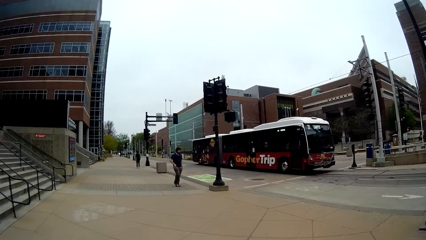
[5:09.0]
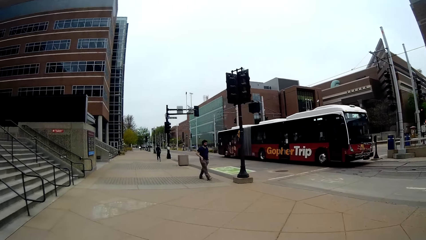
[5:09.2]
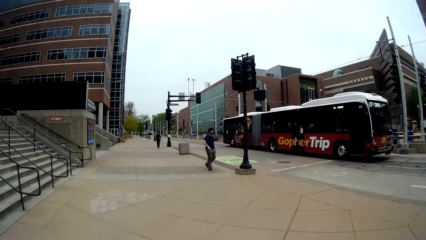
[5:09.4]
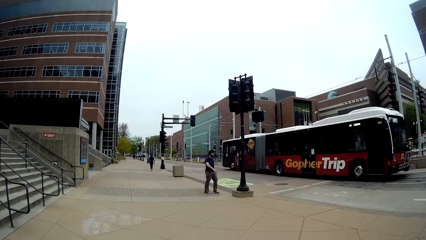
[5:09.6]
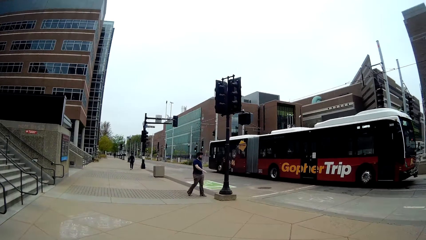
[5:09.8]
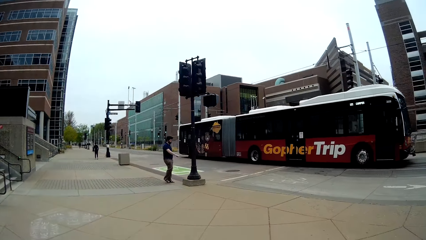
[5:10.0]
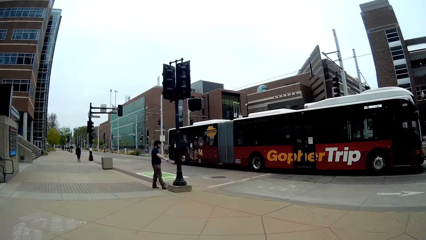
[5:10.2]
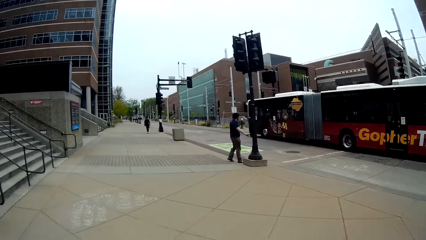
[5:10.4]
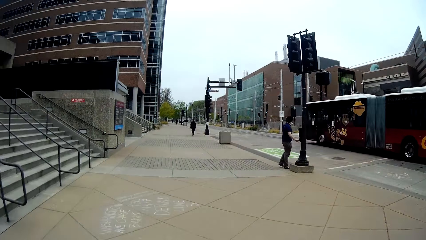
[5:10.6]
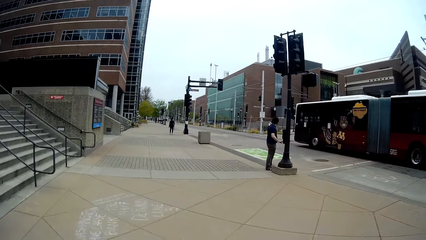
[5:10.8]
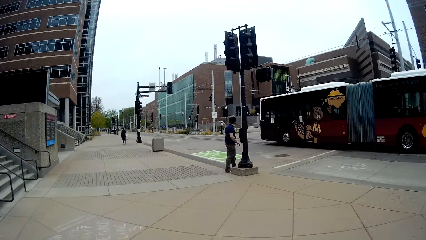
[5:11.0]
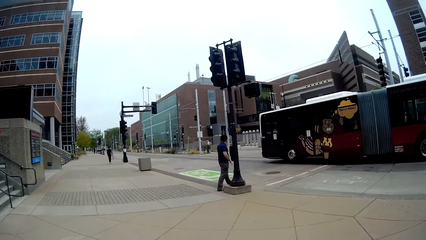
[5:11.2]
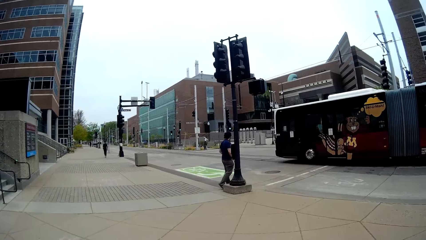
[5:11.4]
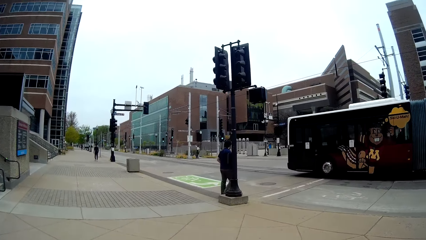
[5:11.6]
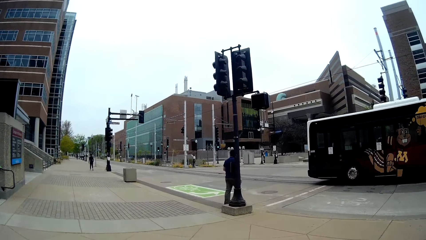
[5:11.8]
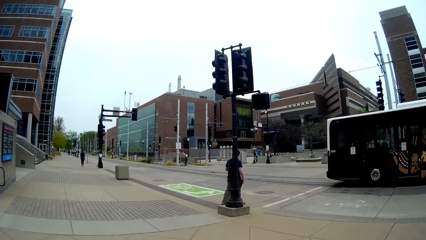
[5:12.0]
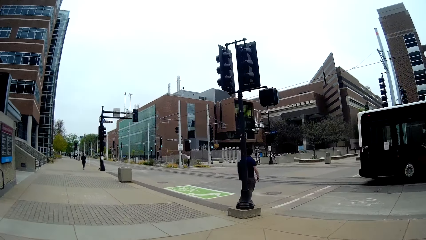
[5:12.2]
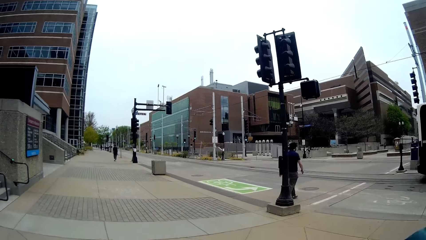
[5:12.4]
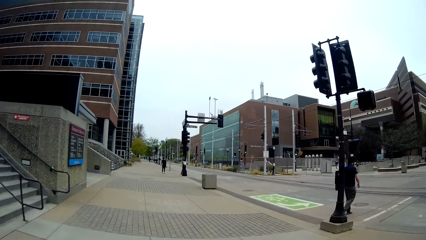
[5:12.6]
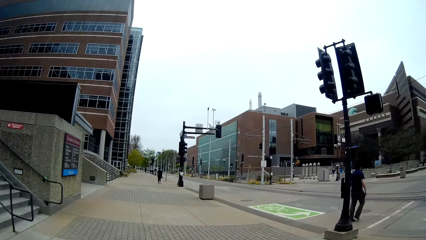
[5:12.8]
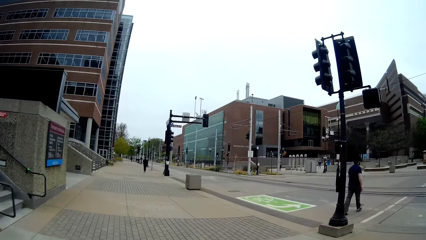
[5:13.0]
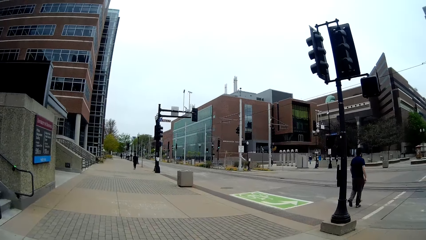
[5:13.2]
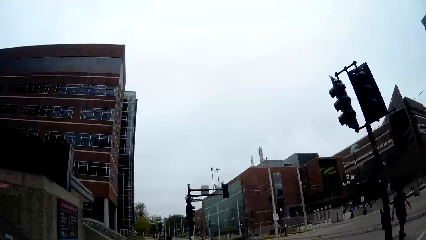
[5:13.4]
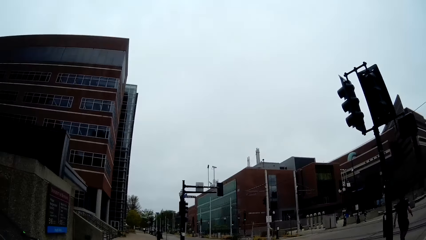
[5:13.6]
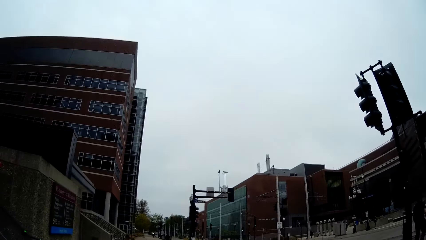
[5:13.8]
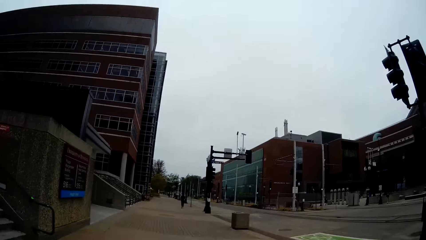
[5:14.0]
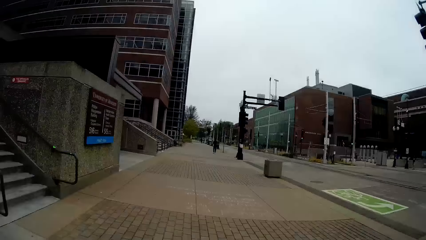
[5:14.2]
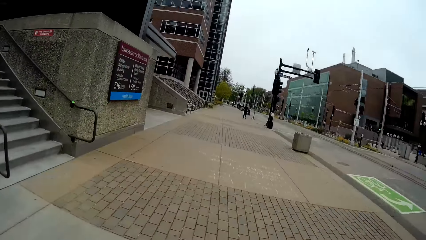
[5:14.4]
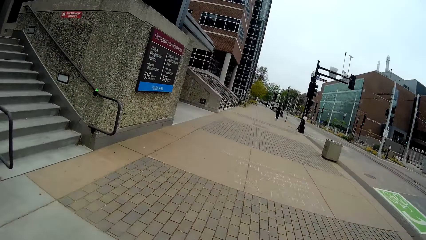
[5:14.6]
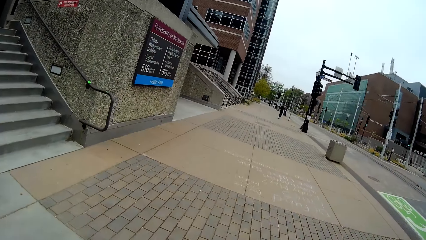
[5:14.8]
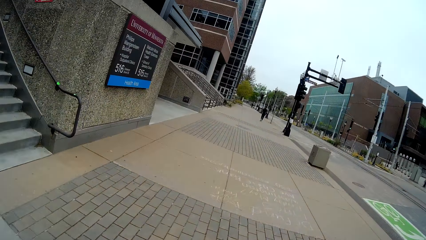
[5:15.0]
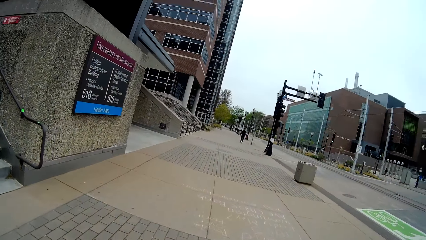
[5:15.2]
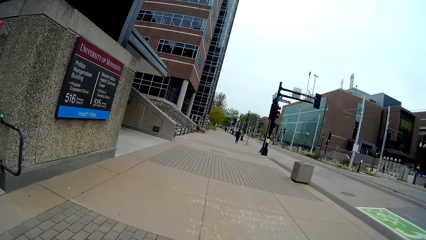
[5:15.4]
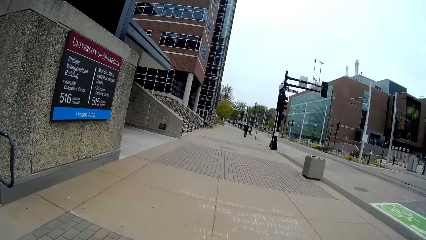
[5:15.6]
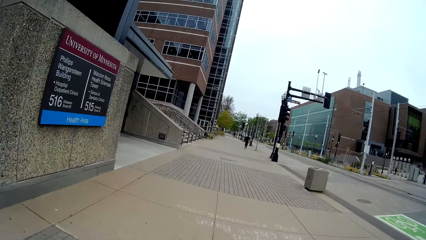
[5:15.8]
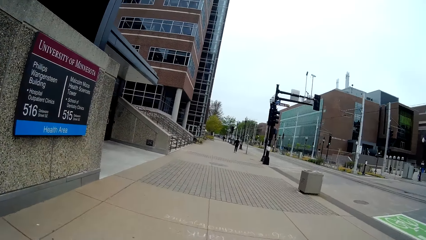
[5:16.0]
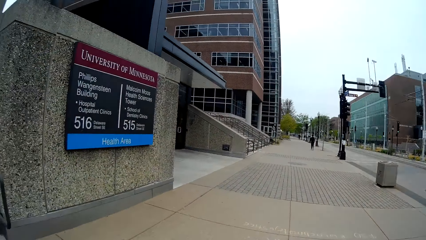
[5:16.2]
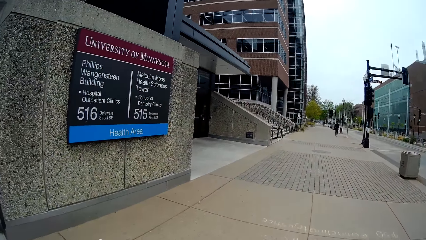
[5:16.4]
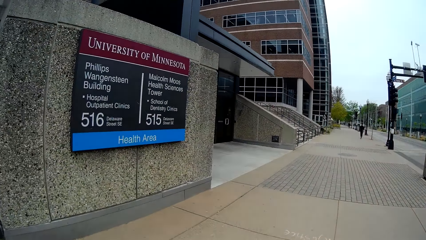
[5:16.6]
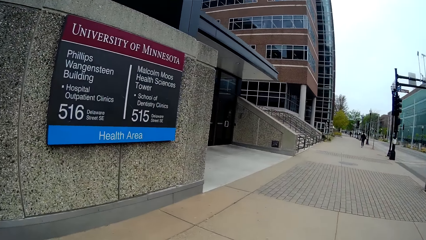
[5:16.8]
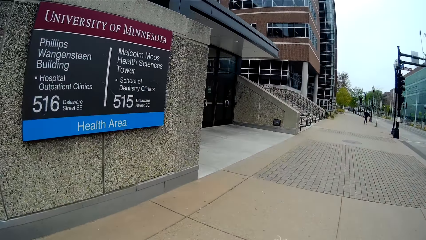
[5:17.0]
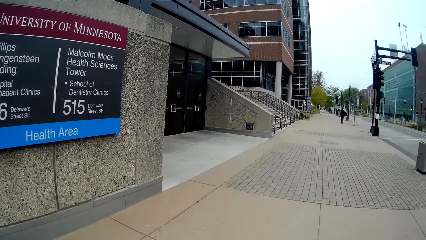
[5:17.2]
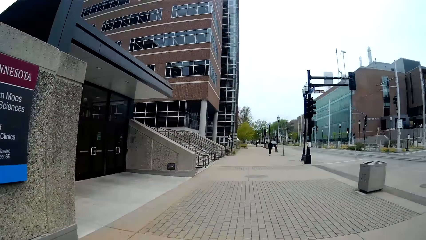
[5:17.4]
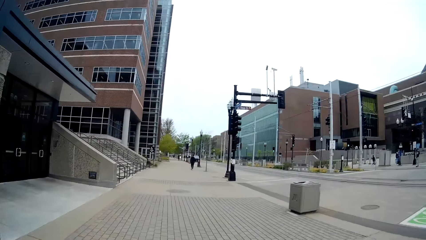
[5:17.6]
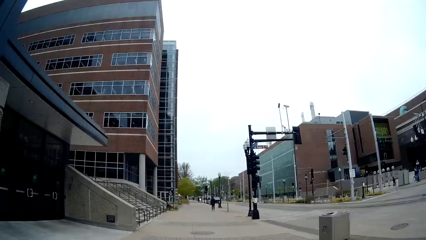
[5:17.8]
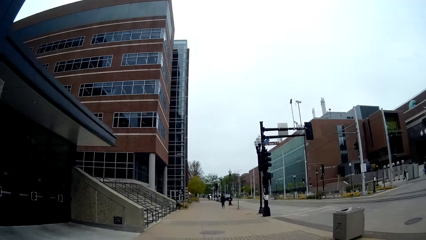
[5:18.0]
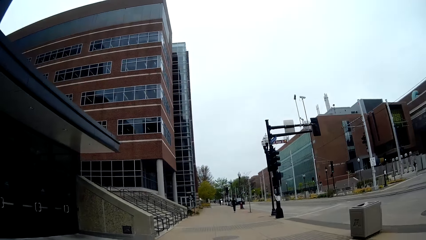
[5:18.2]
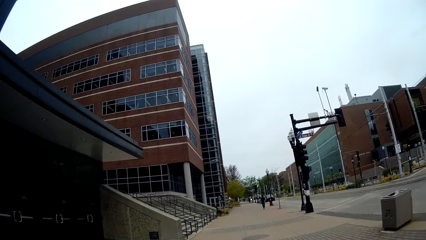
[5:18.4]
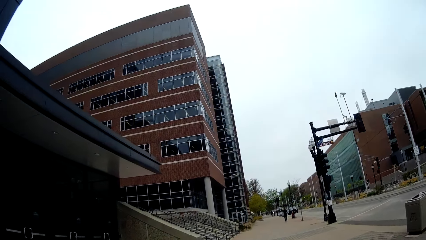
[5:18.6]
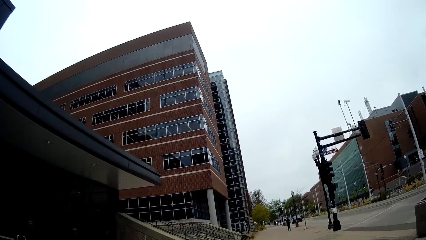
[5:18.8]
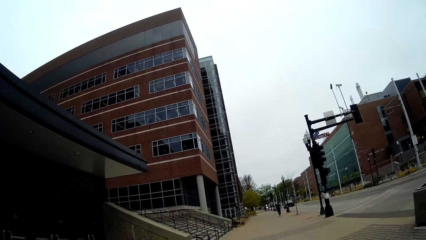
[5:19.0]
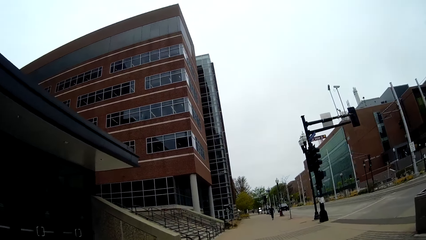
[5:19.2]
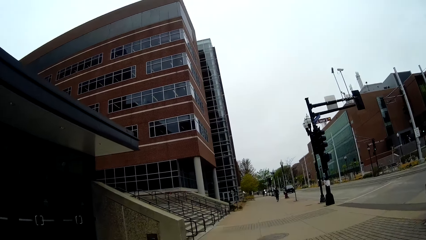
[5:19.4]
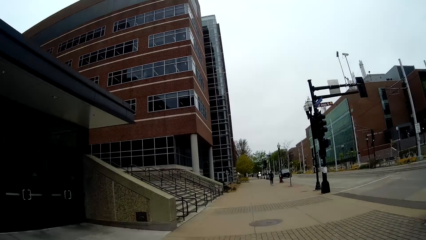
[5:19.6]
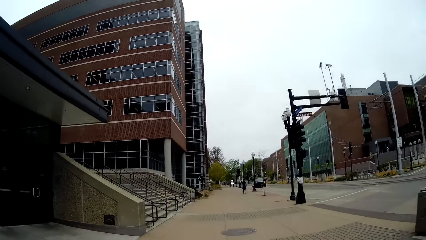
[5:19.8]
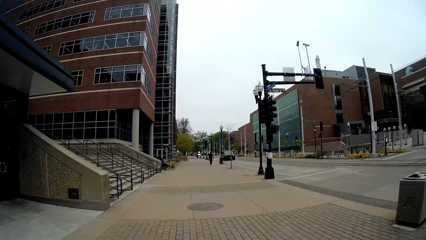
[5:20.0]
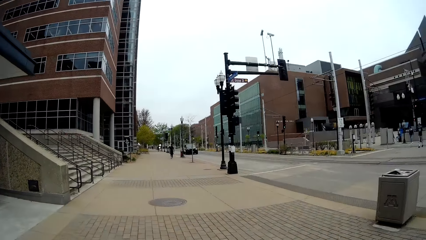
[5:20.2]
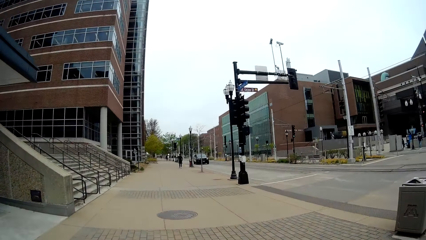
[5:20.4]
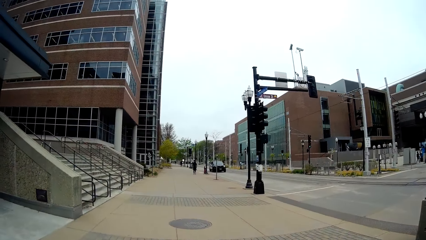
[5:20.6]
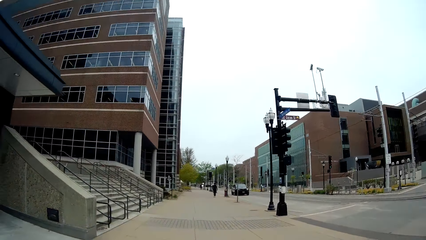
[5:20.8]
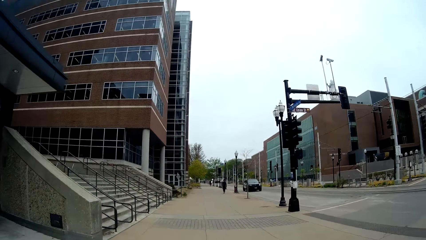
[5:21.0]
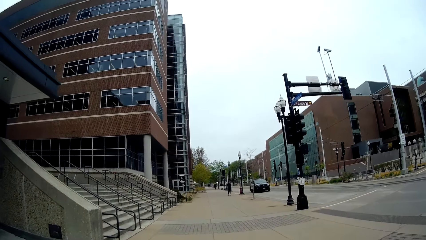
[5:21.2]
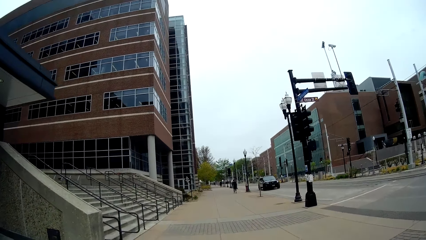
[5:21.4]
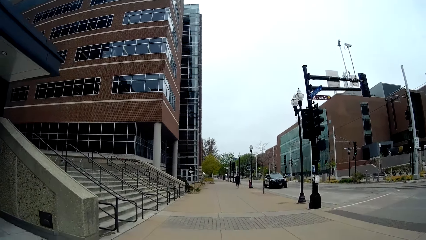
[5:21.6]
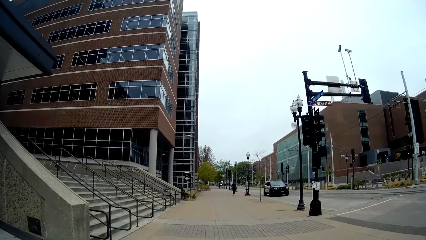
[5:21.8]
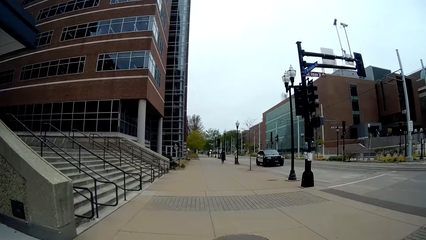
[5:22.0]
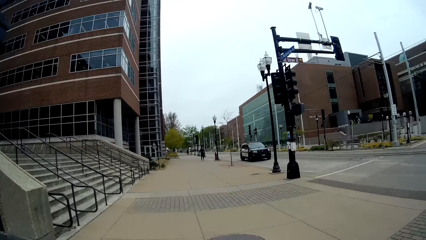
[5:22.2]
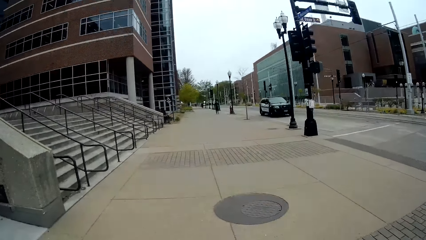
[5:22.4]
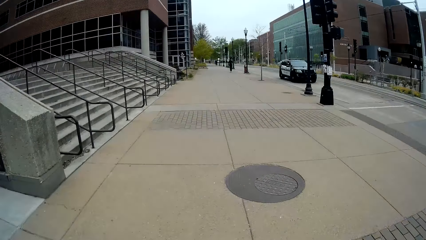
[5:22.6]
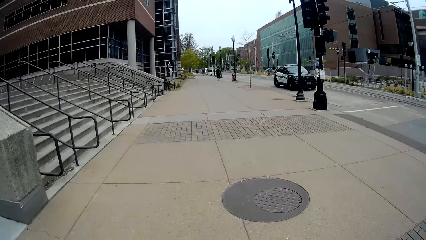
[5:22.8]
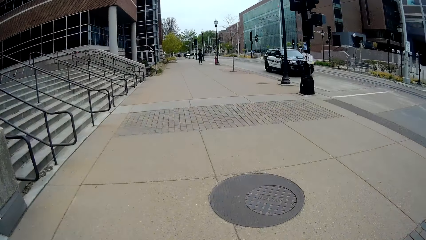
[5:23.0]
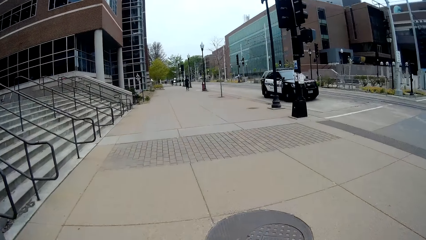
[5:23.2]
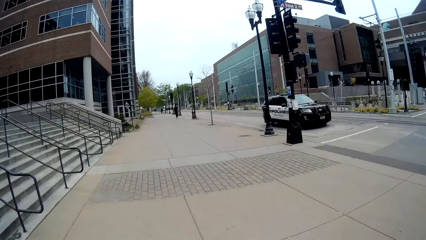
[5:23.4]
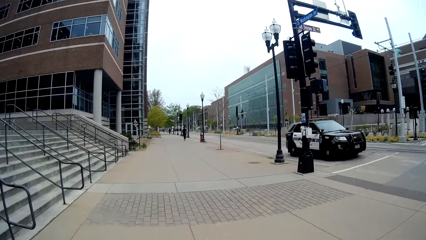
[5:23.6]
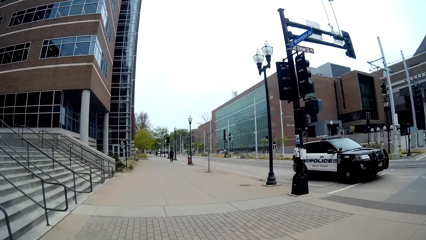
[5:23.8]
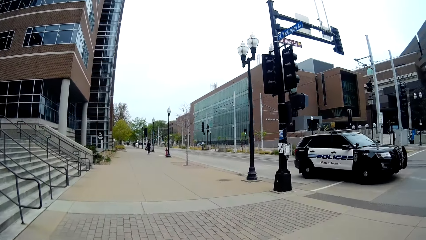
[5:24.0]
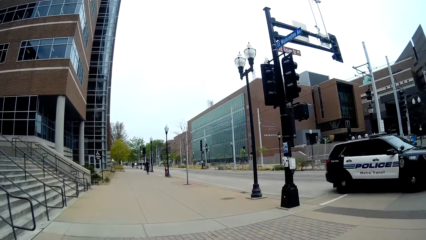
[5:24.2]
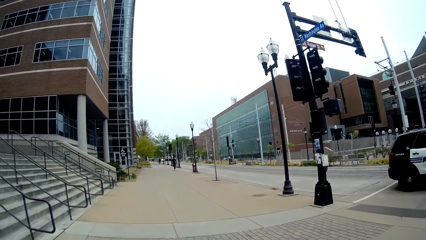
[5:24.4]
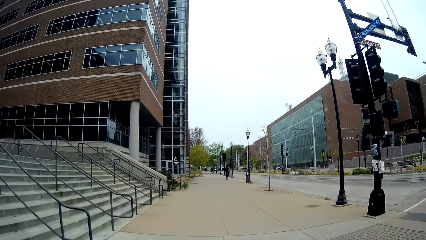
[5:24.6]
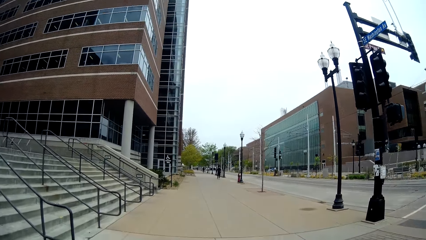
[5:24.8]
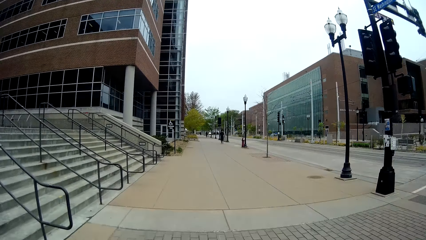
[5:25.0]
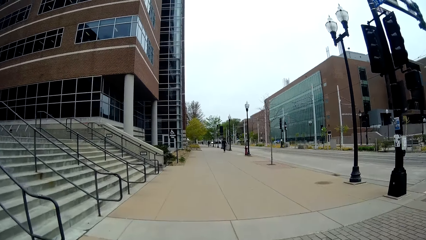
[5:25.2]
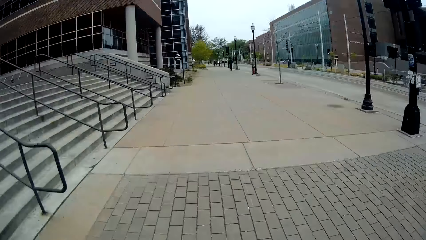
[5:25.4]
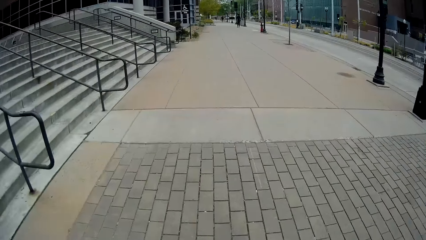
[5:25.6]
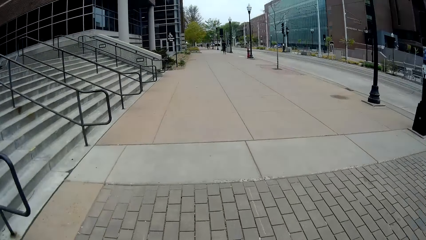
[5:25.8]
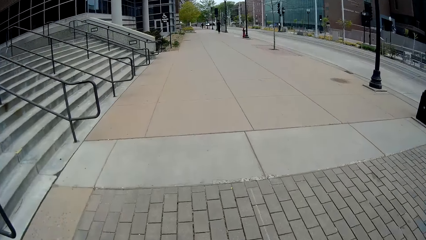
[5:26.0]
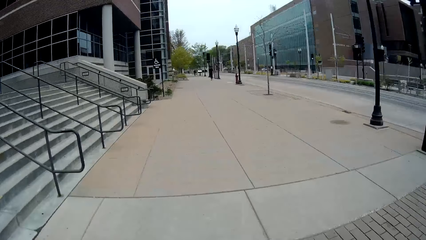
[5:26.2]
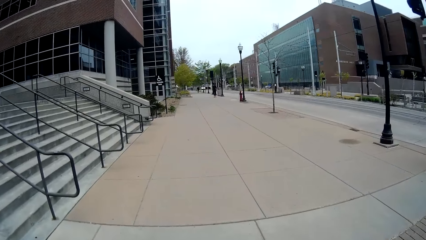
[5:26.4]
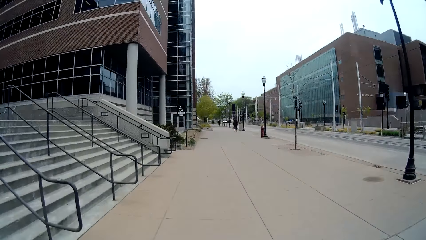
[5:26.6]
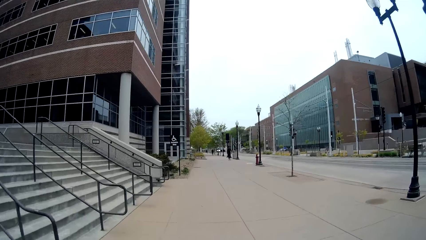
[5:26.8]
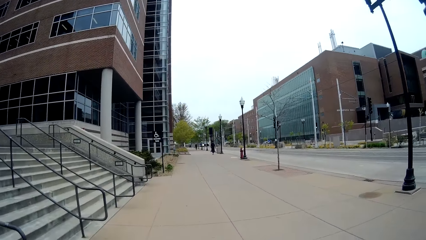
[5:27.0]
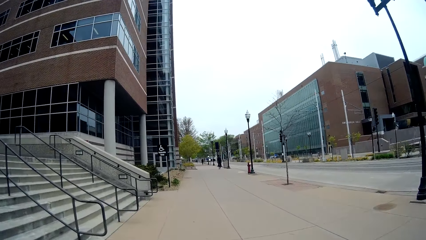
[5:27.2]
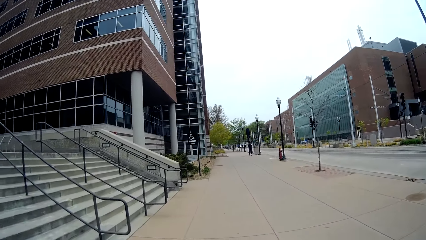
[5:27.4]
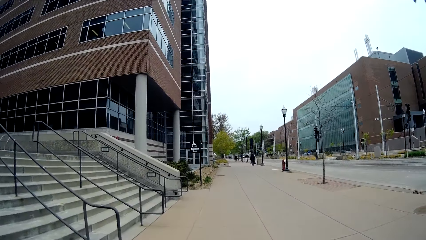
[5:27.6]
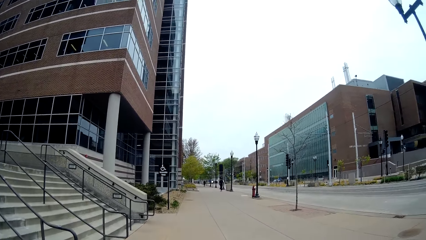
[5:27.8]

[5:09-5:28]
A bus drives past the camera wearer. A police car drives past the camera wearer.
